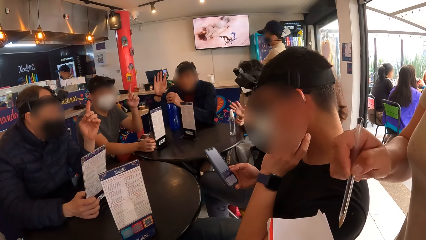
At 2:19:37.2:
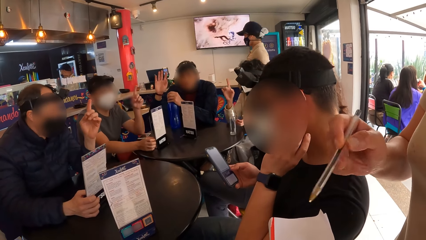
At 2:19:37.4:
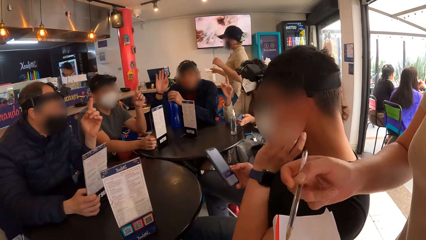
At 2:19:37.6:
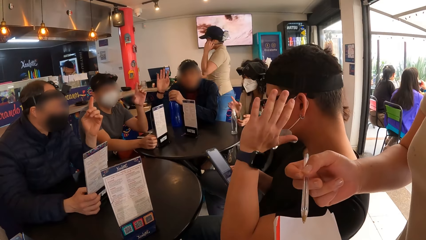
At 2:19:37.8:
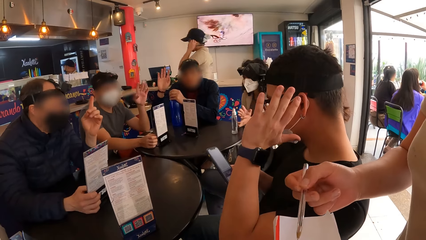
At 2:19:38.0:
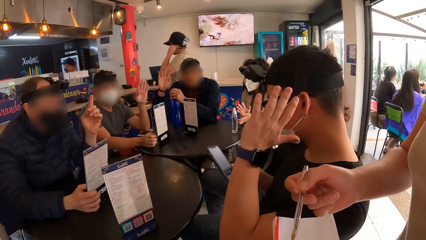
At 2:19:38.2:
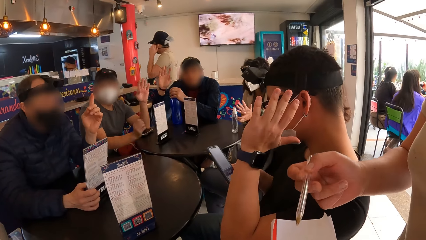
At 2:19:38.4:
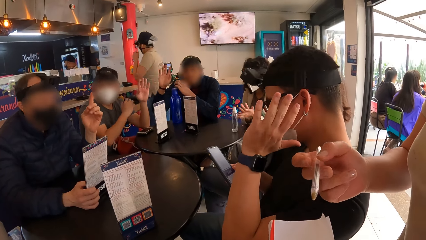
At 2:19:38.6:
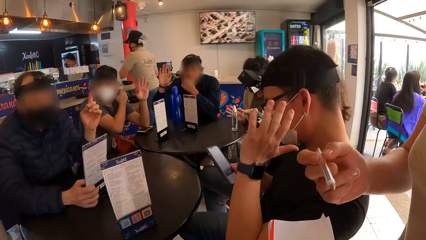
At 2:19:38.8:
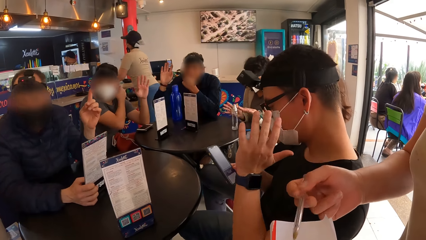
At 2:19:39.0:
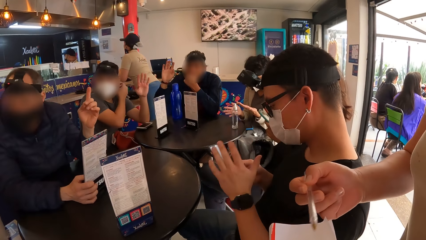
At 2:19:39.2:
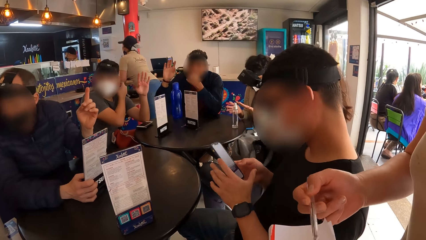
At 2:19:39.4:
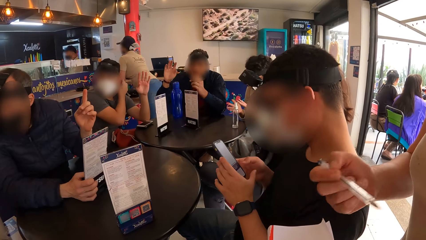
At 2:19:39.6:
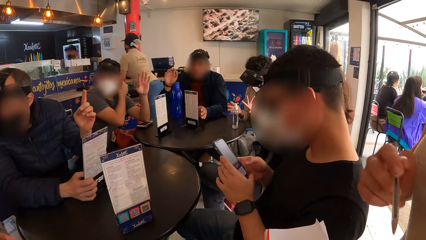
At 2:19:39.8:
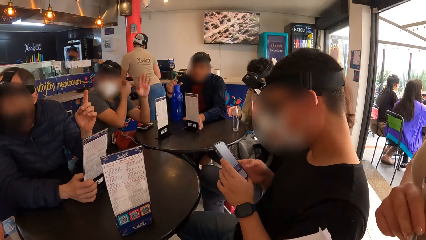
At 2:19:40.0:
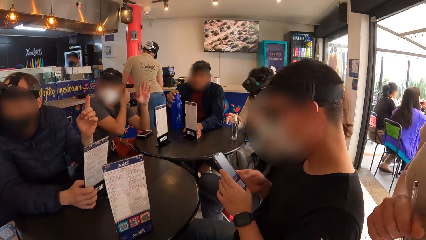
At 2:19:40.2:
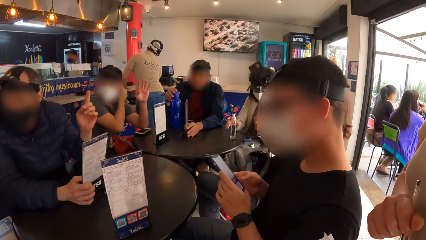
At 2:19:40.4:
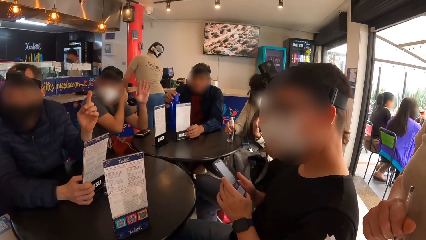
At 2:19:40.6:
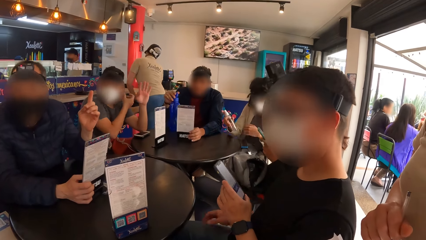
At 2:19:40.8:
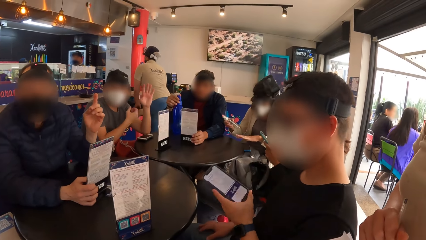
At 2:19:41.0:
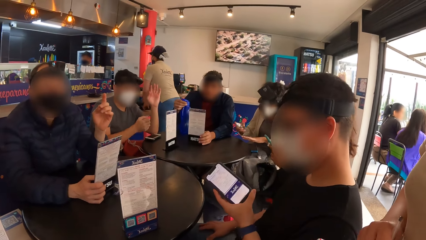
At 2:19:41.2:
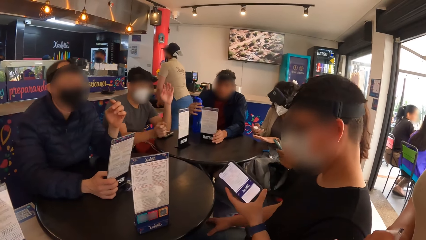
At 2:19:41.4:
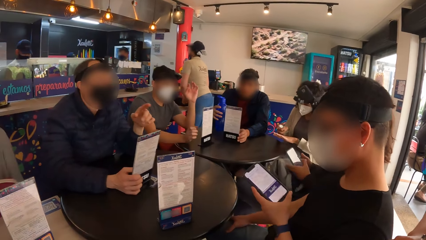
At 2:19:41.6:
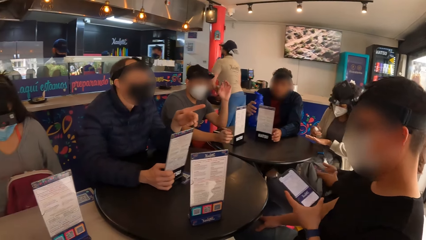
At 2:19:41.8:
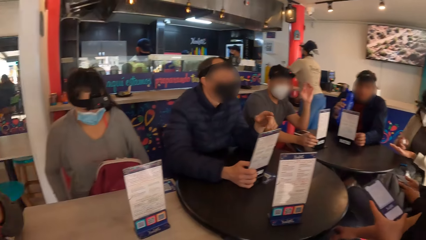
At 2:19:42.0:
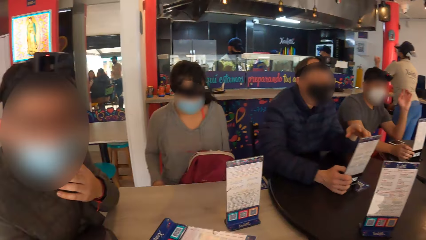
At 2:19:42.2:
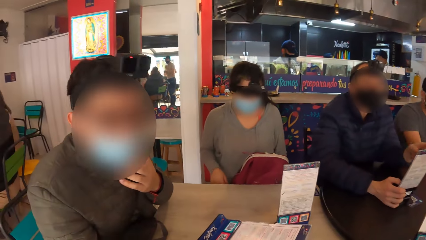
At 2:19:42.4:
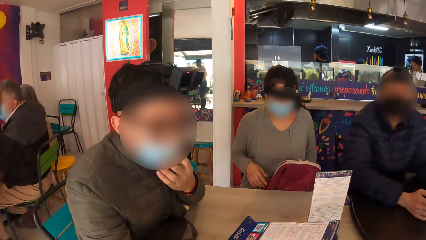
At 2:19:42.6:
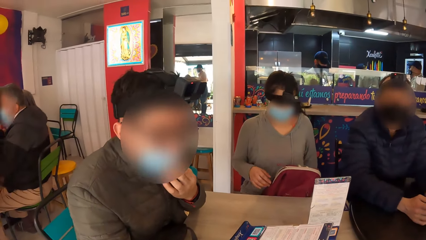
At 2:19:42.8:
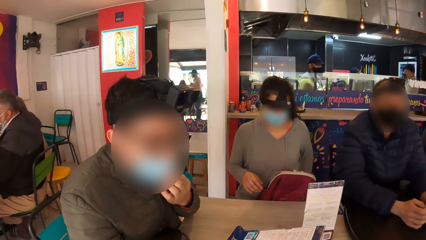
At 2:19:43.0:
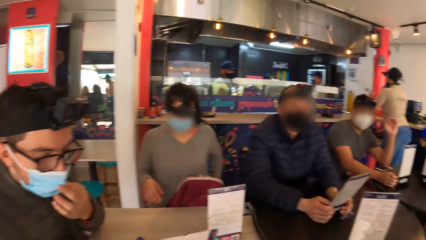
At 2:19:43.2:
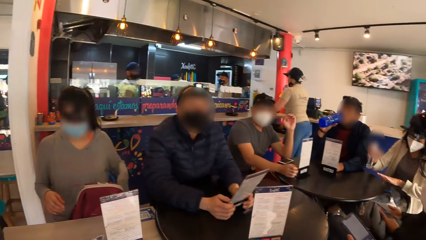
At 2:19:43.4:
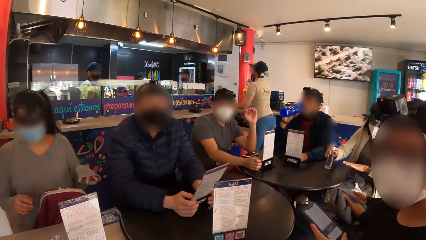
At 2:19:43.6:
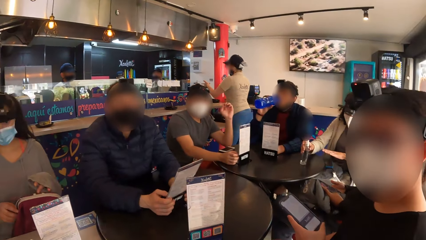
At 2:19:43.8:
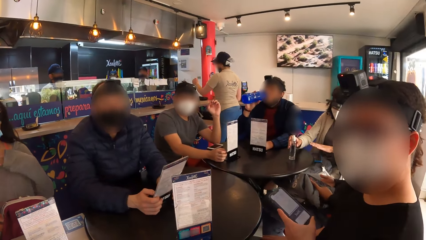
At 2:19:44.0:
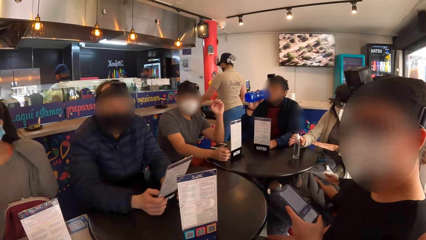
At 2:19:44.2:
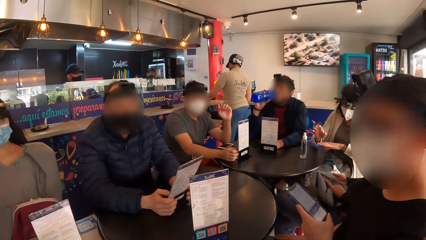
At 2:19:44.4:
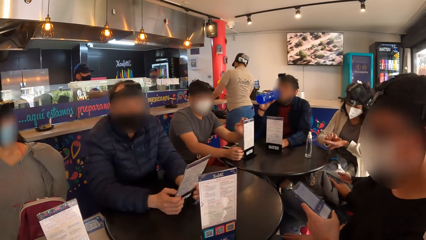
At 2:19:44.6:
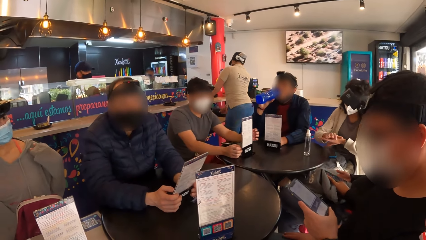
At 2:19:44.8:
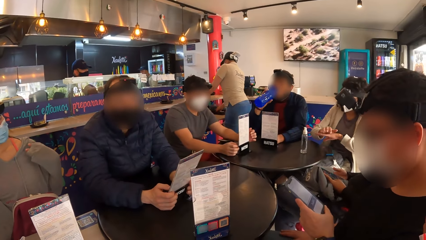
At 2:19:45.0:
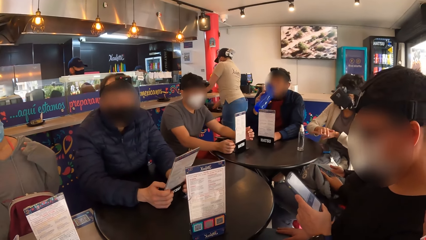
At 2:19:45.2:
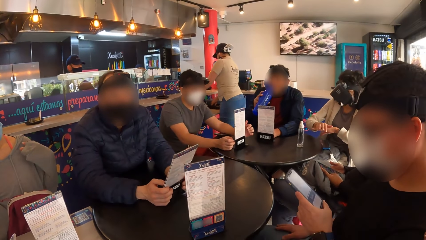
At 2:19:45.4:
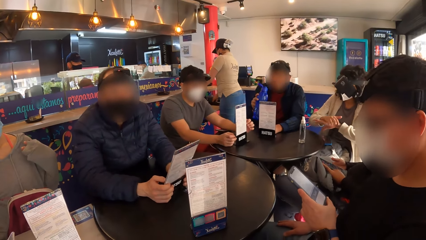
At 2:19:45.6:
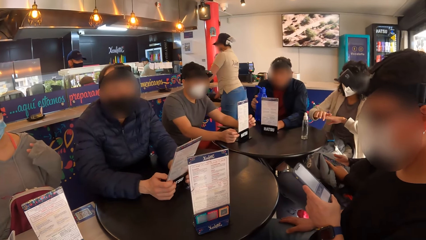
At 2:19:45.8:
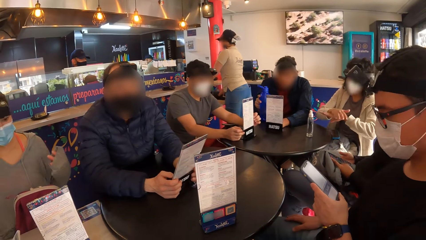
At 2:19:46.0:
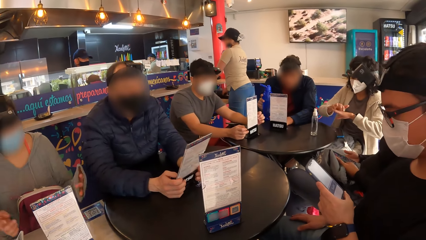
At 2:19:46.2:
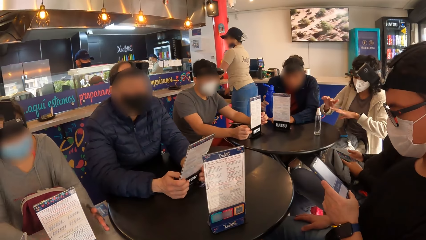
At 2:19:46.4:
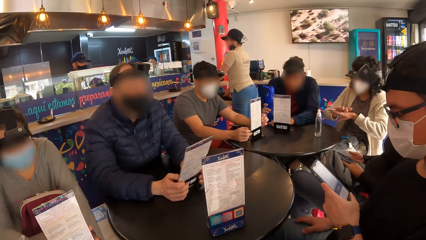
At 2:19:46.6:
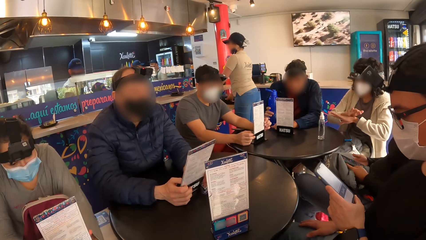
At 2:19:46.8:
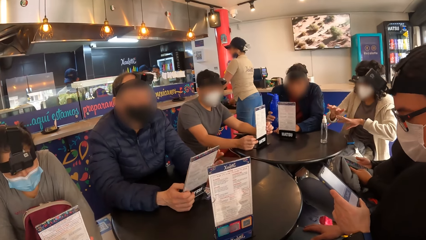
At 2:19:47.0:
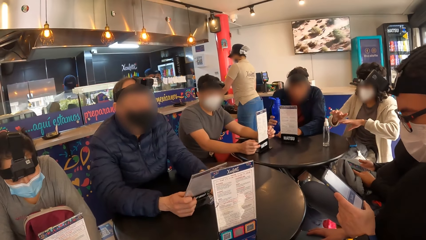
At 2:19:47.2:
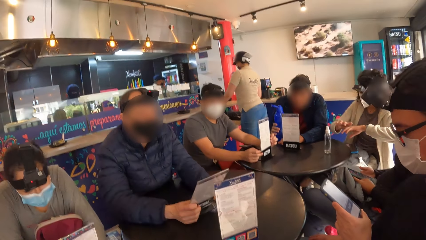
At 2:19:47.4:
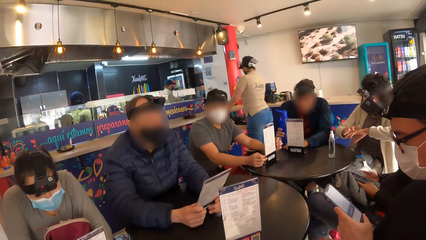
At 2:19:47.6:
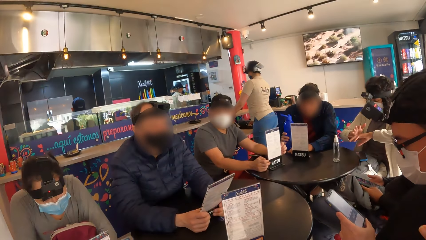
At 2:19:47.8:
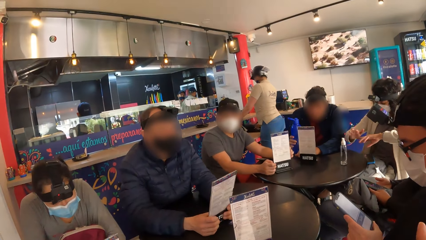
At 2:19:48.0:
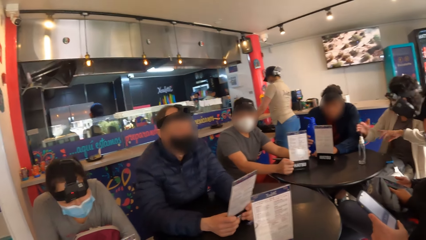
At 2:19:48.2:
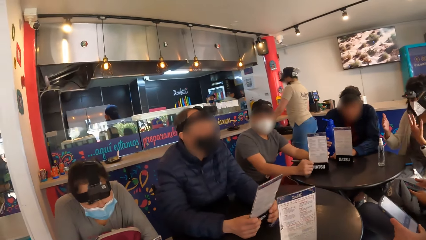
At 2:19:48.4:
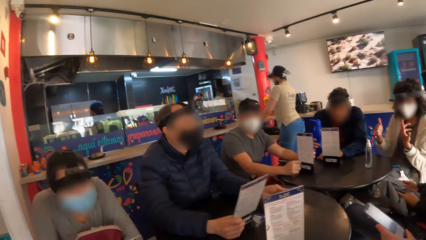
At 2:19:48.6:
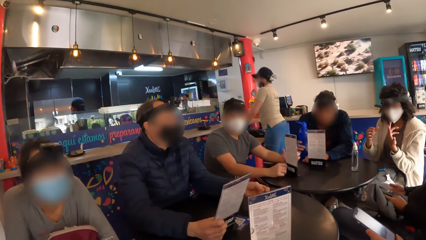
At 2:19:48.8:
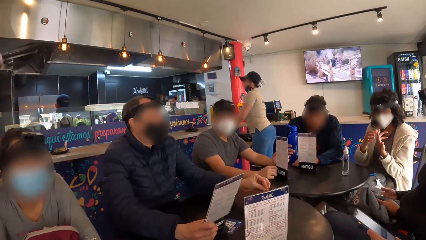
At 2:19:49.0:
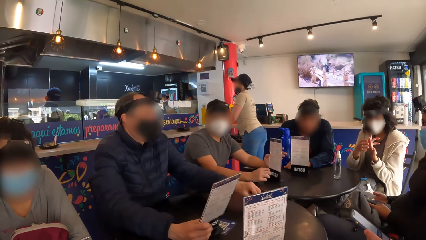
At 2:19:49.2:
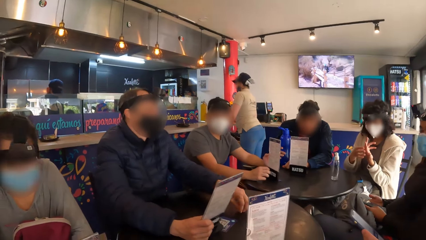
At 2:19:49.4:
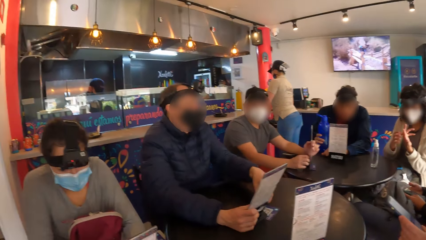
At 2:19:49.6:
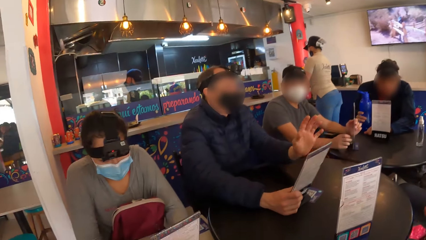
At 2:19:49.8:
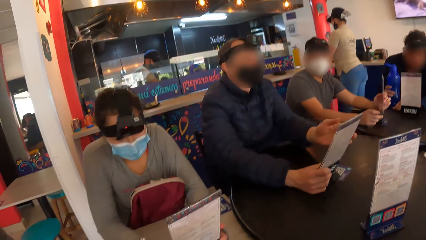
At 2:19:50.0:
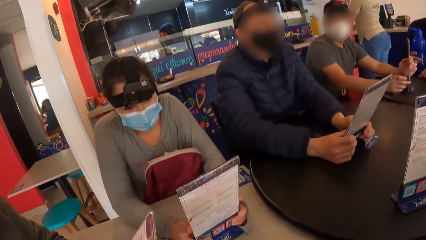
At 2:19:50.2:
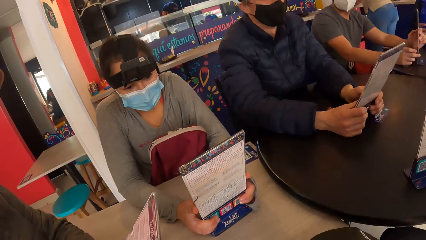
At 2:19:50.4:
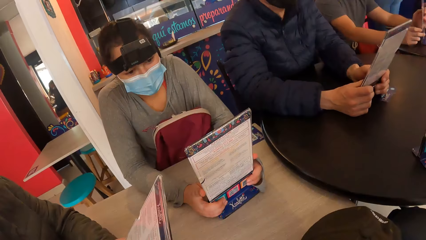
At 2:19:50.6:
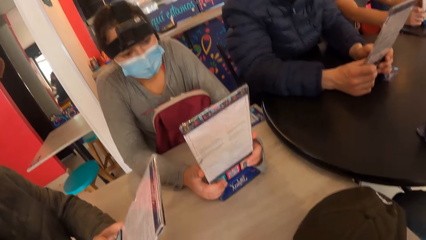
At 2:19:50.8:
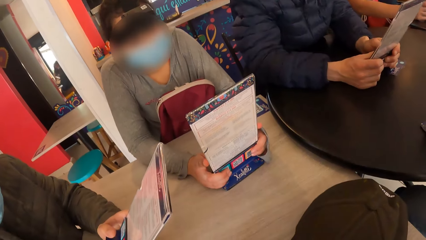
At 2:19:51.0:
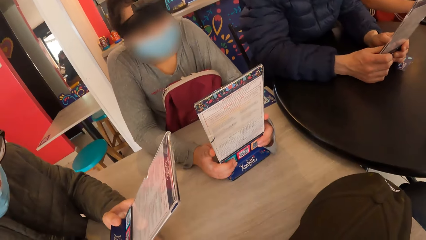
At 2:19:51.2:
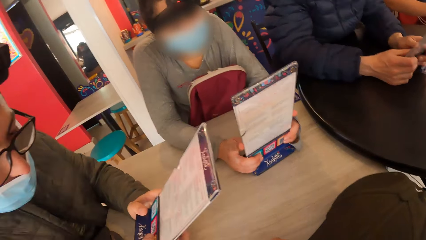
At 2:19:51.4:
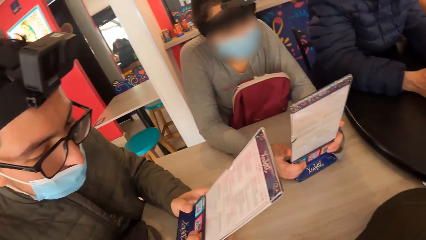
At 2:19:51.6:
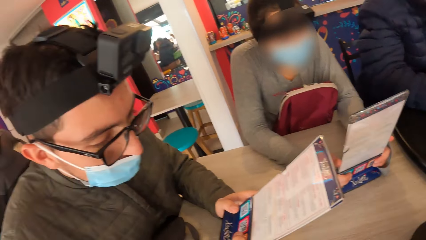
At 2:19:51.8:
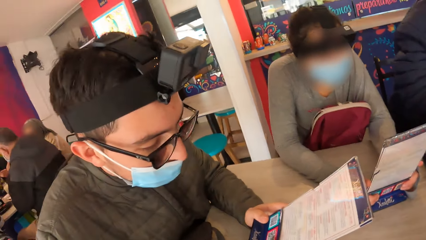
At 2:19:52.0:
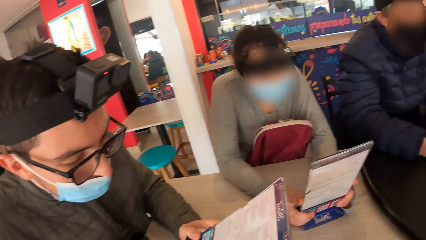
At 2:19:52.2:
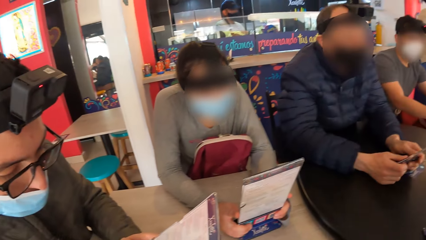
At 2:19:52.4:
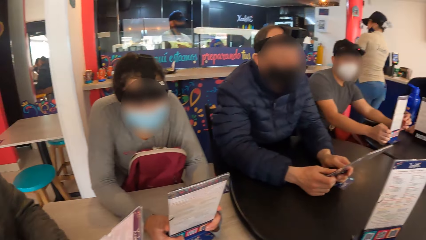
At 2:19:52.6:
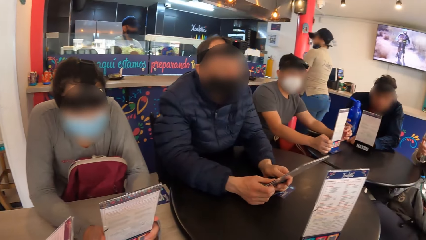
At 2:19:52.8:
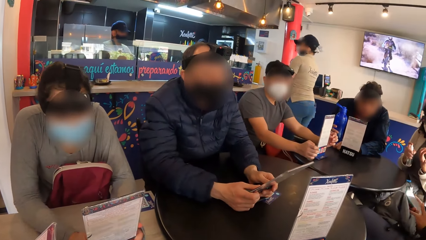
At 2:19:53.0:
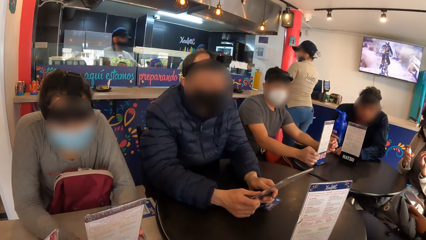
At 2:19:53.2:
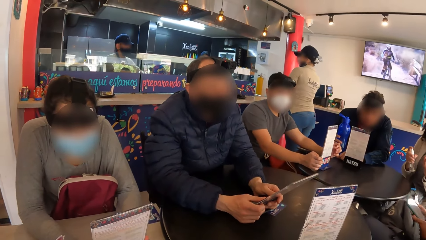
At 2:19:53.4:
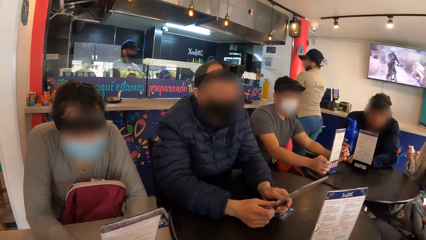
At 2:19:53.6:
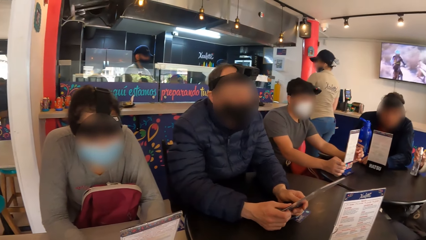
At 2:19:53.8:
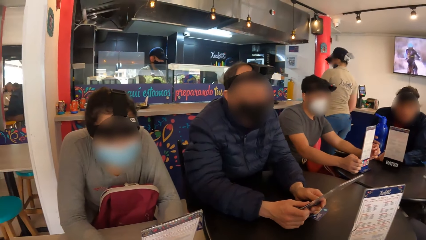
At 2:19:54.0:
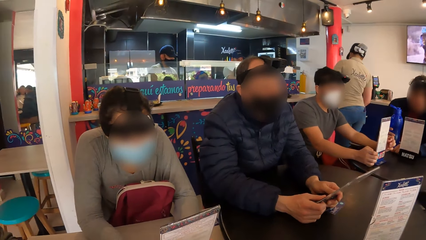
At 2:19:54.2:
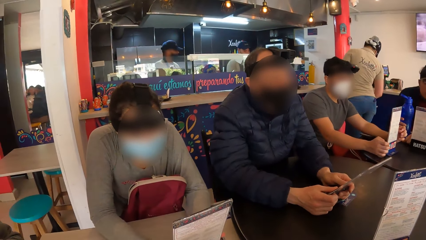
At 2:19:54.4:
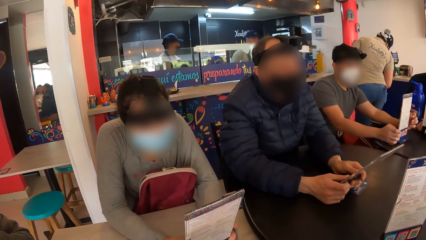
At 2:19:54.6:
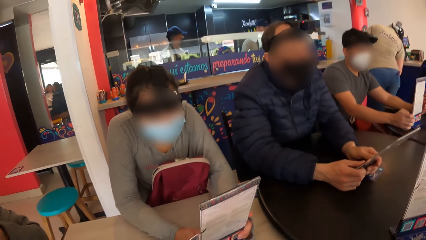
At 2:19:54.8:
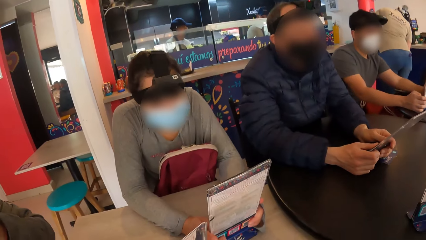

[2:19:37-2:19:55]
The men raise their left hand. The camera wearer dialogues with a man. Another man drinks from the bottle in his right hand. A woman holds a menu card on a table in her hands. Another man holds a menu card on the table in his hands.
